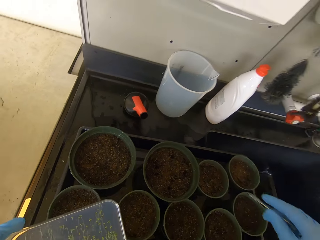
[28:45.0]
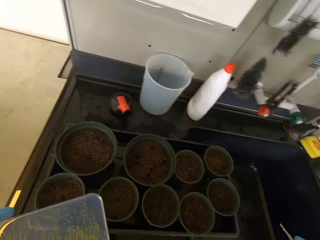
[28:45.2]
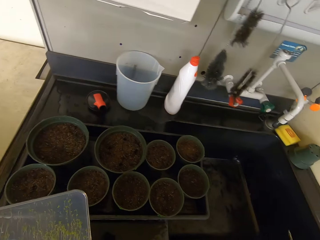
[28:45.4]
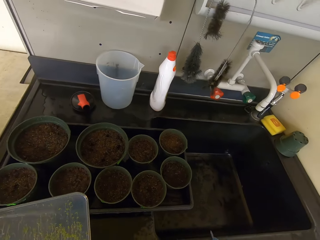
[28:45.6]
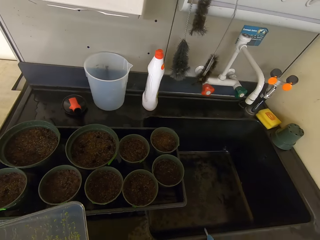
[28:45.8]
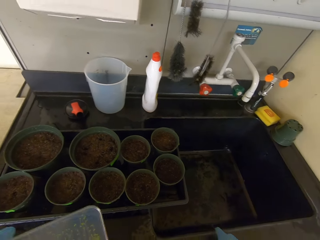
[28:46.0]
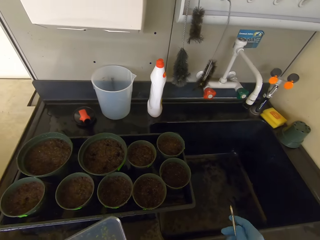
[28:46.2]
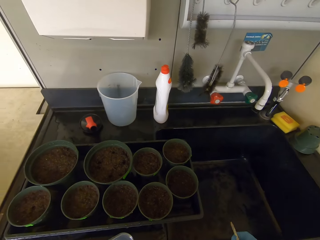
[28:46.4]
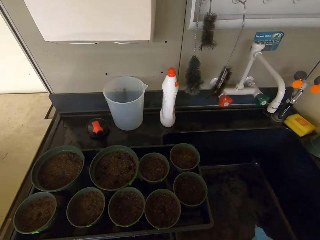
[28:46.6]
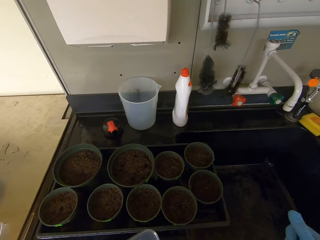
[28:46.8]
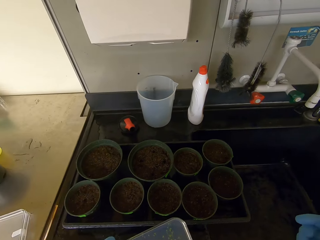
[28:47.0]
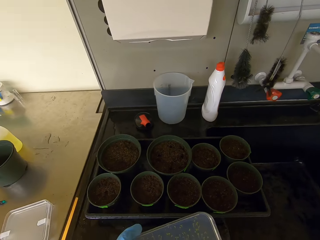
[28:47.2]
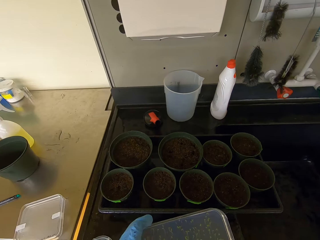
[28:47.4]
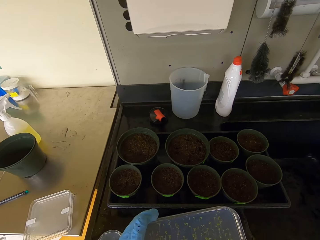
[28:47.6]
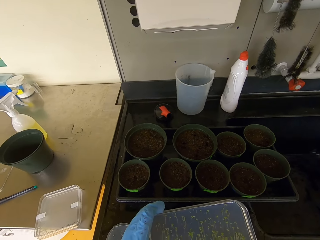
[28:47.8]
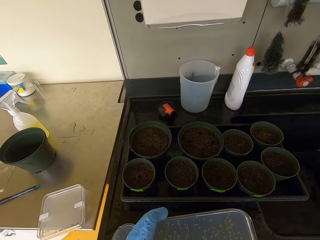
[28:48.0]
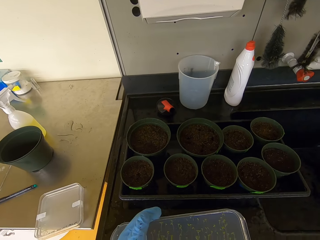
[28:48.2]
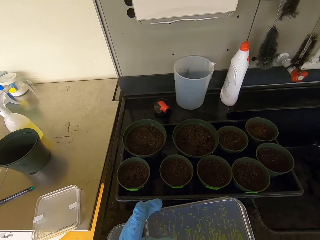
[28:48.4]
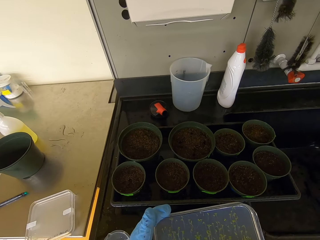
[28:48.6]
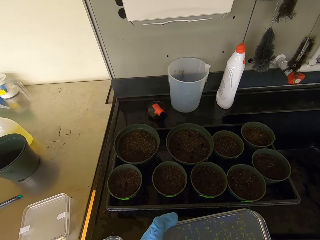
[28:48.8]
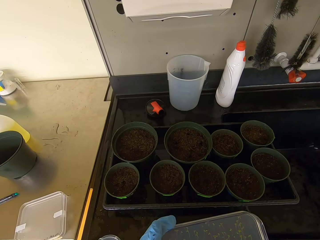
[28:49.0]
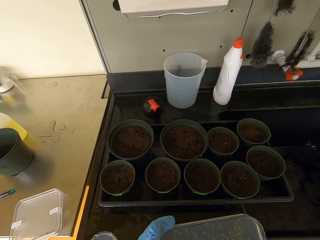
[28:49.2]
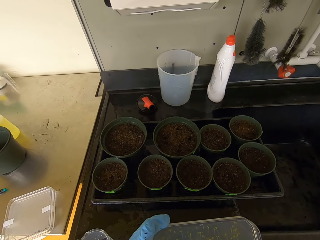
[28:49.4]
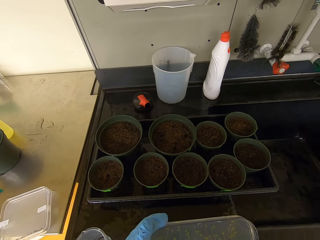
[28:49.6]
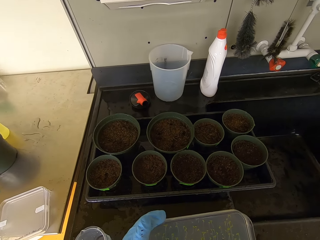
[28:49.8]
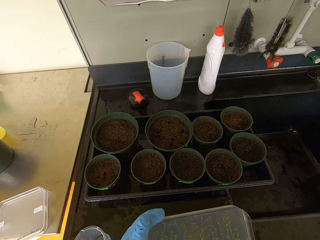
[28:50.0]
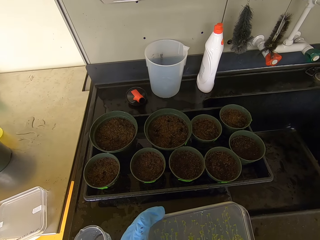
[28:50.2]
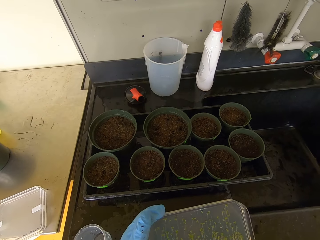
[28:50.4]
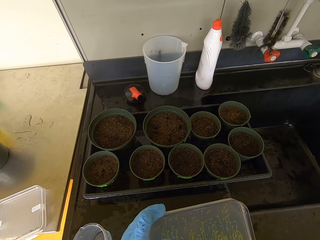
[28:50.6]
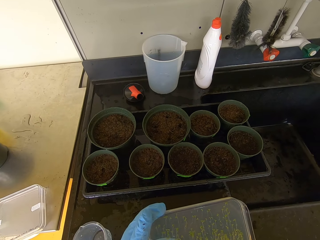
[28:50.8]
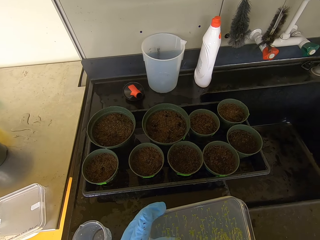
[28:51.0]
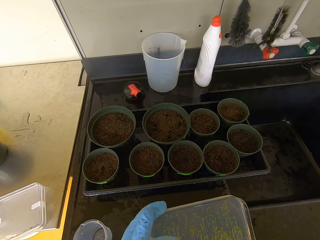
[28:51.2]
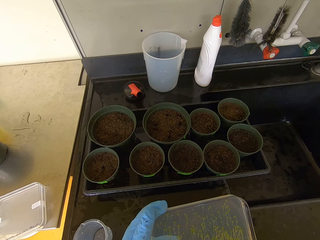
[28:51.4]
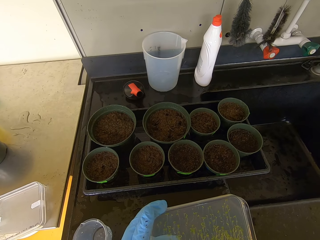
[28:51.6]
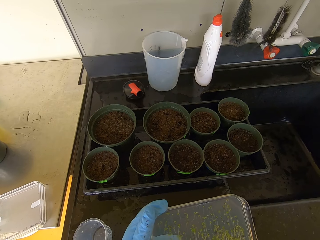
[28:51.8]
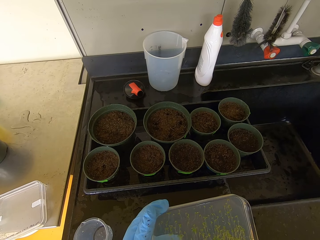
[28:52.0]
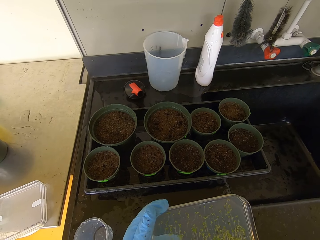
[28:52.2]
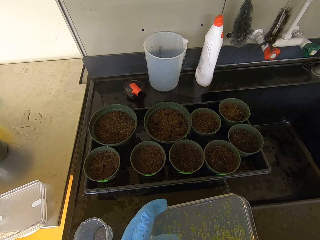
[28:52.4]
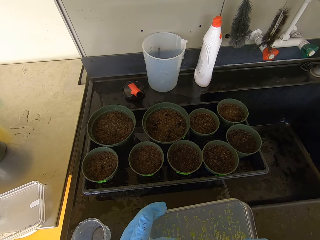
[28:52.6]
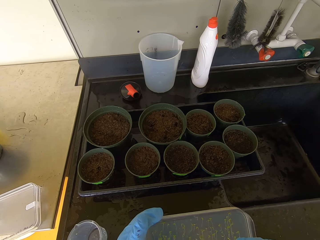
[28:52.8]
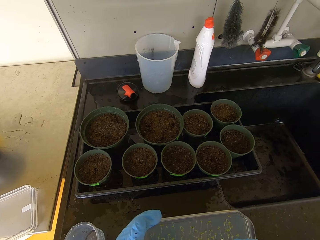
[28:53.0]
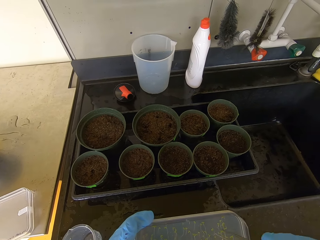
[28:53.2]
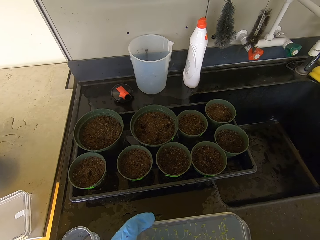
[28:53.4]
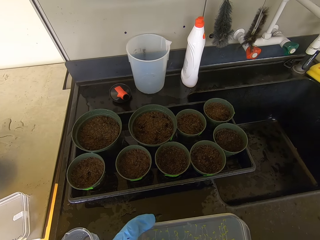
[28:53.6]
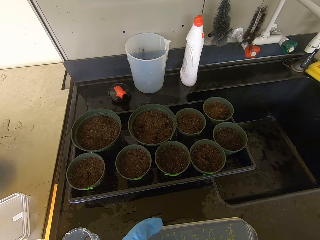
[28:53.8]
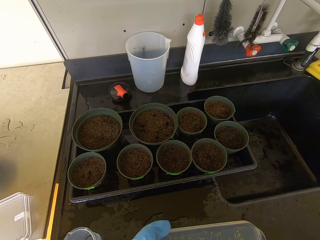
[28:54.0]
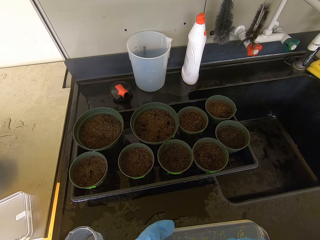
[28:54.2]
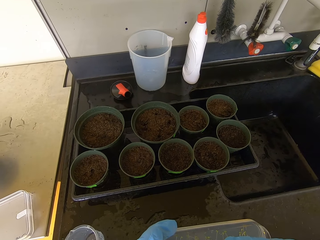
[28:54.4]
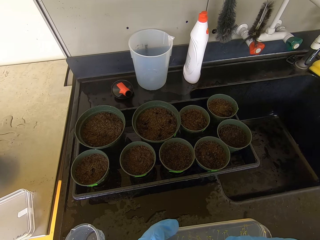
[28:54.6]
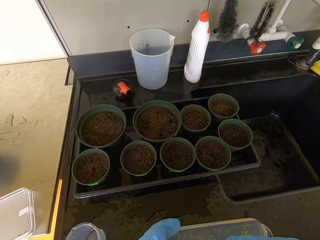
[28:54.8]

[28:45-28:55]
The camera wearer stops working on the soil. They lift a hand. They select a seed from something.

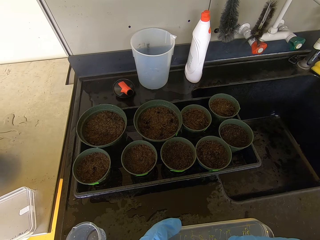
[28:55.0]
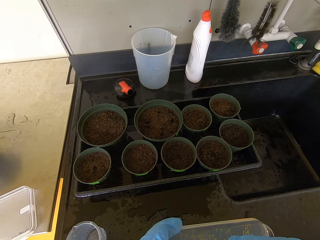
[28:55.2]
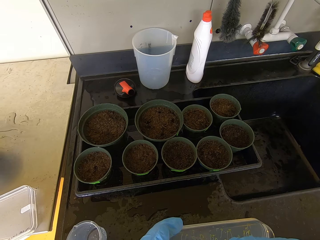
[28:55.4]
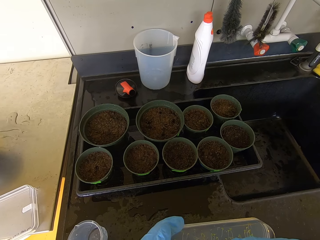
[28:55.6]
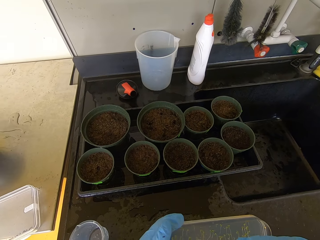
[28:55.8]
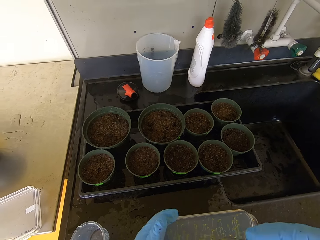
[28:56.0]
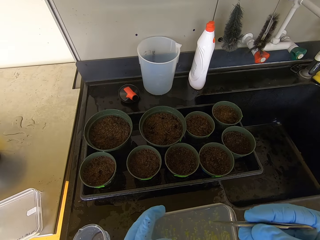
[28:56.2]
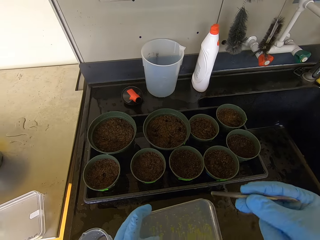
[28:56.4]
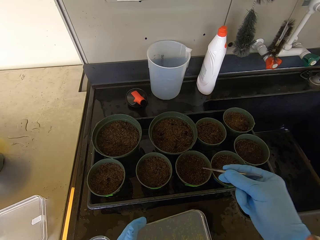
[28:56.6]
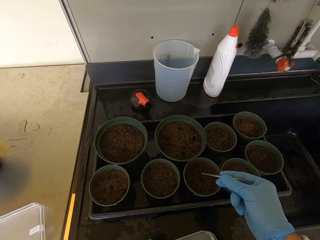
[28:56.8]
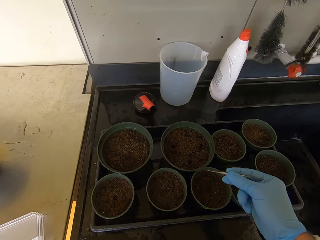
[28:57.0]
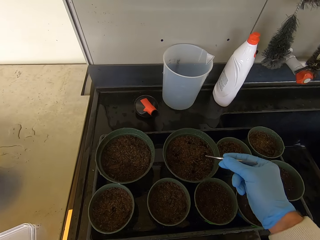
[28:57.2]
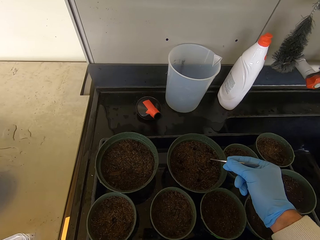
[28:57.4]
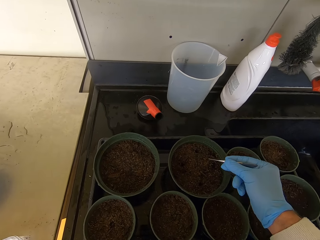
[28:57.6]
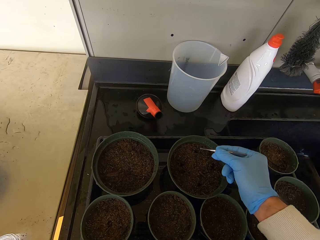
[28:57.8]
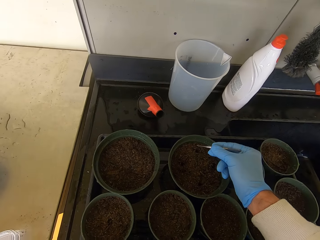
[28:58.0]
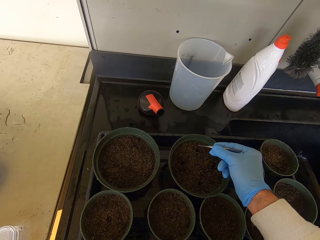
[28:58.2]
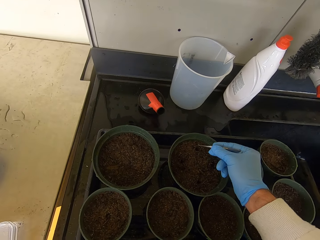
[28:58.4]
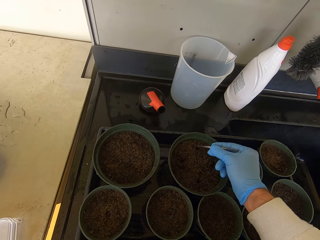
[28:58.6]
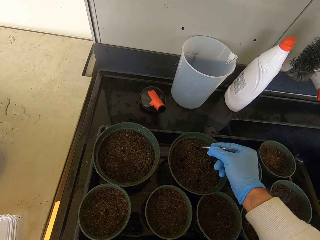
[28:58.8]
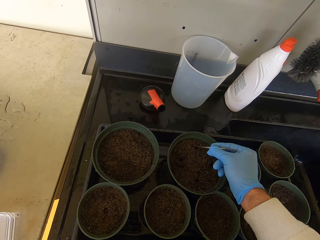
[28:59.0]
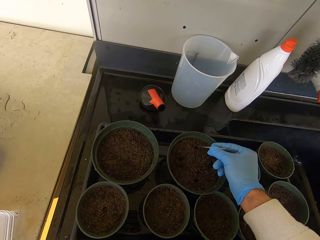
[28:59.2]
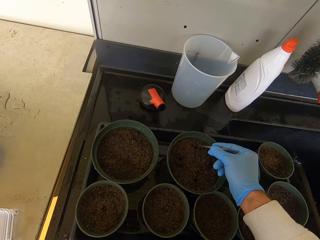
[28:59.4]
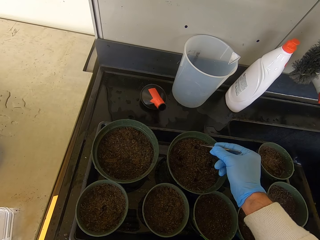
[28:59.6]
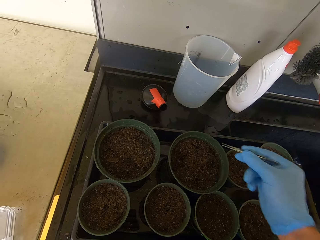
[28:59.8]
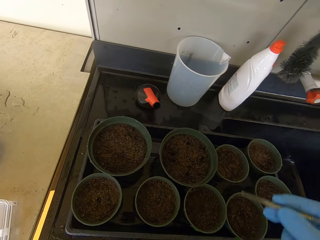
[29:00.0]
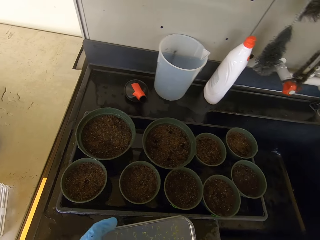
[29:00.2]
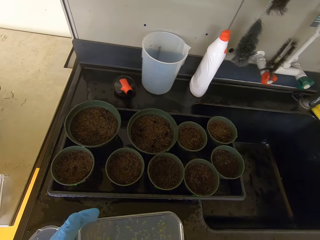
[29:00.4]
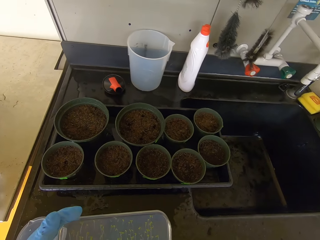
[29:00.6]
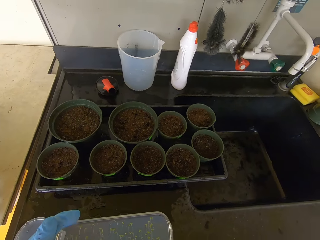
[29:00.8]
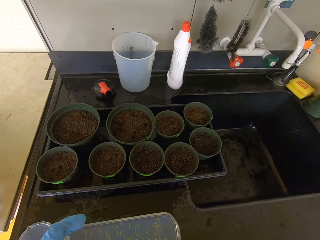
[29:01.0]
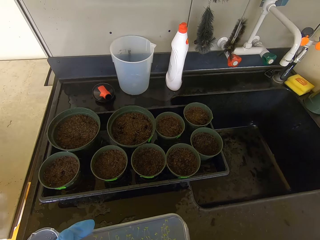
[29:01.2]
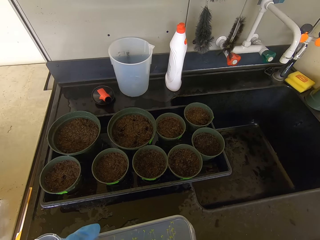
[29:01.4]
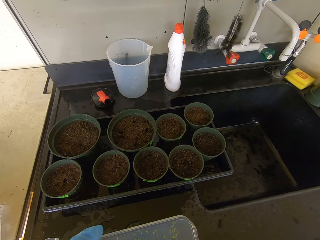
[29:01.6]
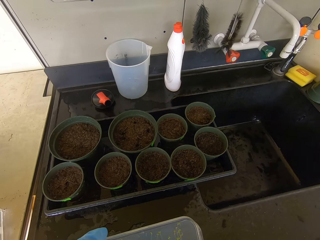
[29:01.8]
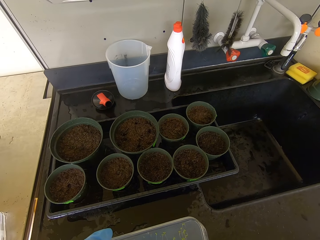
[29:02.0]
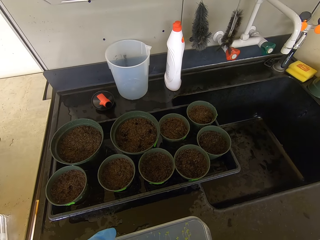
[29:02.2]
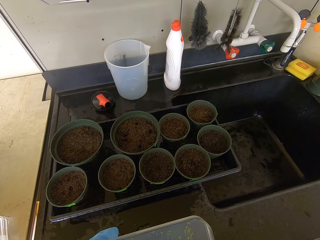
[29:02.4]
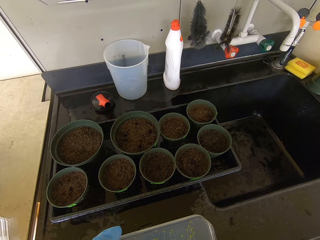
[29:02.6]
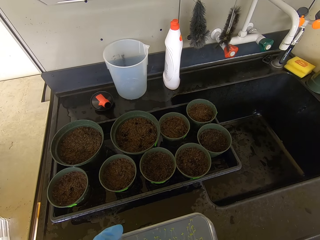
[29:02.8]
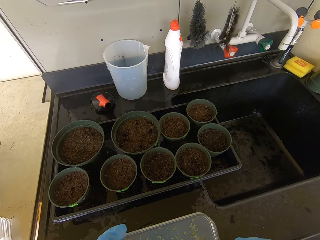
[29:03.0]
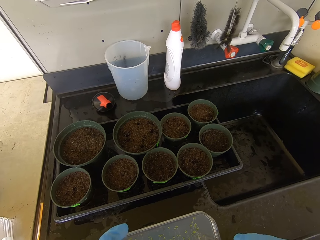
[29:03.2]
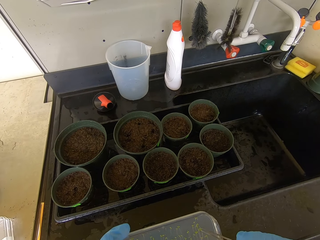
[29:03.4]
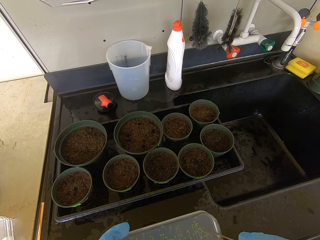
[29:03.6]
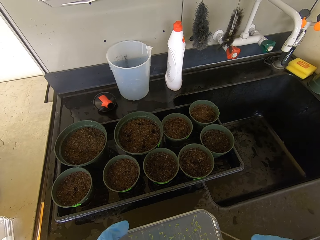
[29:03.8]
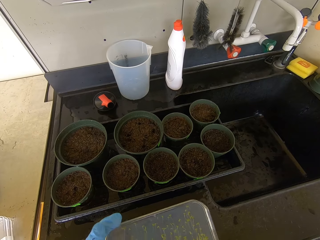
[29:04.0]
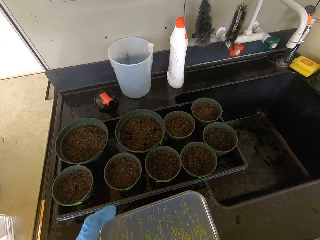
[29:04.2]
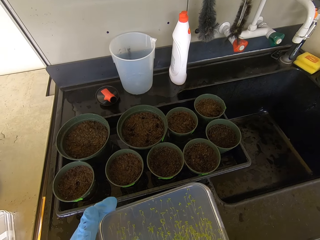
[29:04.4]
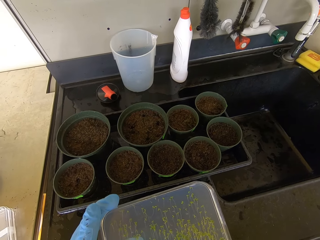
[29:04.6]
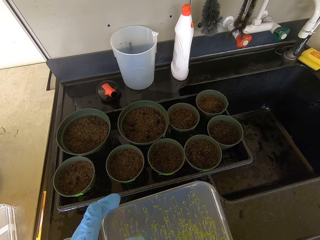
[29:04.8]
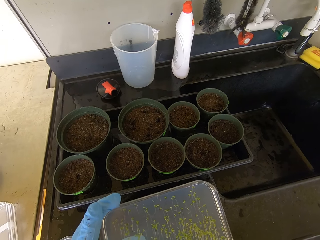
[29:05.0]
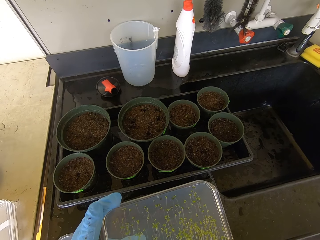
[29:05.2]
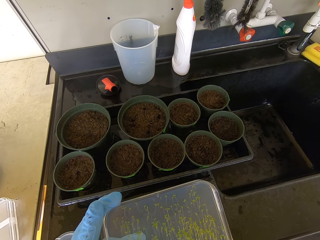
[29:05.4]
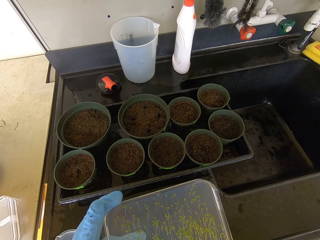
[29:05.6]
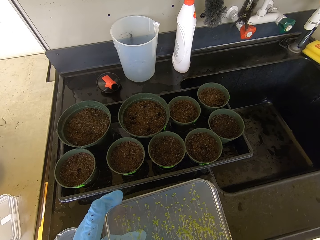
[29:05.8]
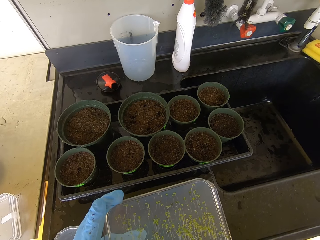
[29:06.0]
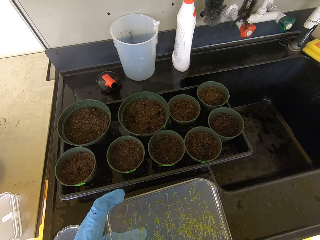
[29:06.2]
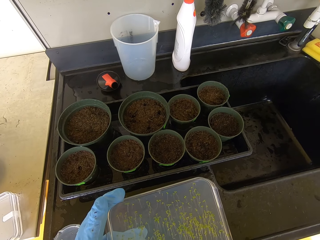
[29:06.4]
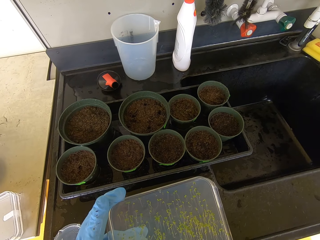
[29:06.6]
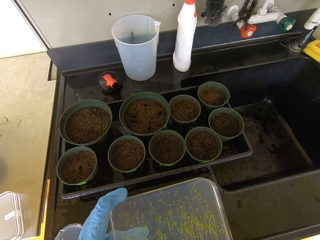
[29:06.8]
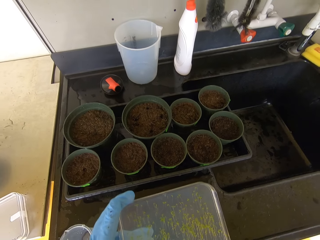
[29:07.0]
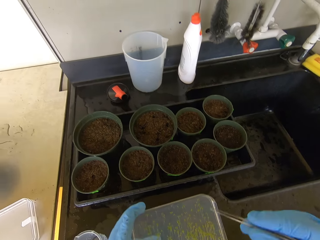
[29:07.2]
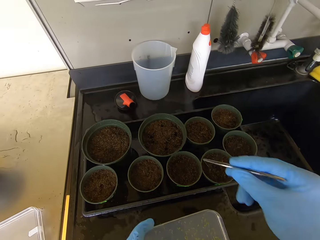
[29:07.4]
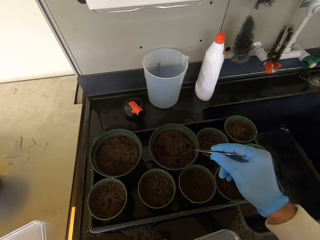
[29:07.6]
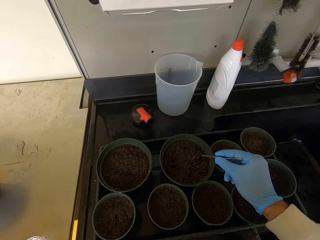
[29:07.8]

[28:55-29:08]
The camera wearer places the seed in the soil. They lift a hand. They pick a seed from the seed holder.
